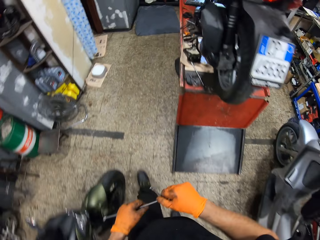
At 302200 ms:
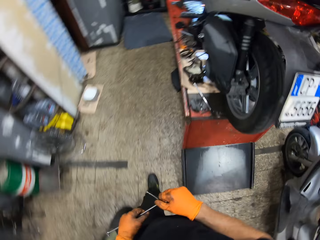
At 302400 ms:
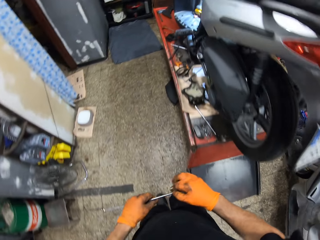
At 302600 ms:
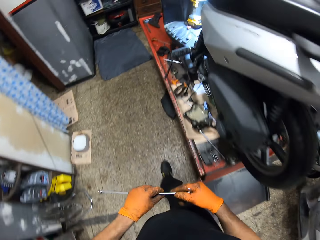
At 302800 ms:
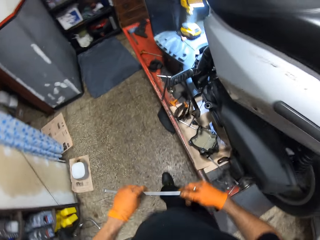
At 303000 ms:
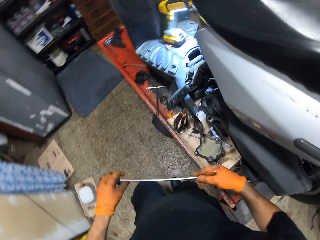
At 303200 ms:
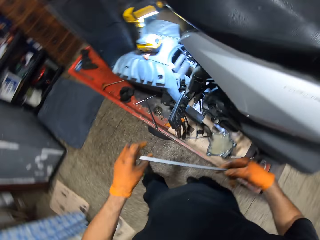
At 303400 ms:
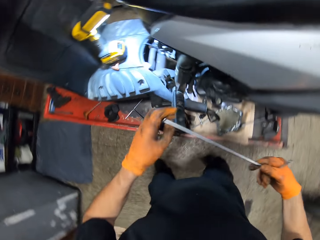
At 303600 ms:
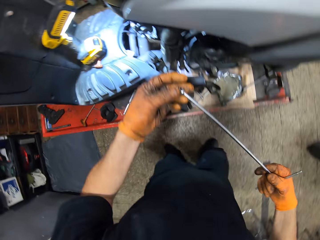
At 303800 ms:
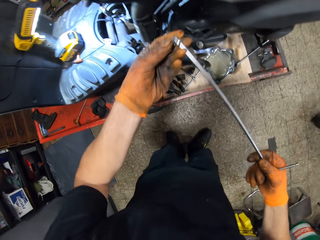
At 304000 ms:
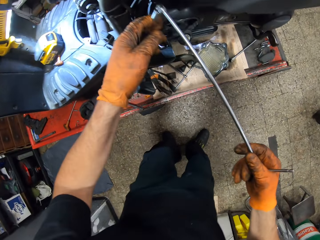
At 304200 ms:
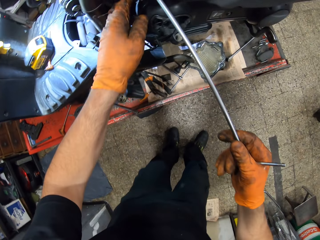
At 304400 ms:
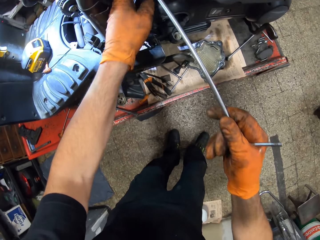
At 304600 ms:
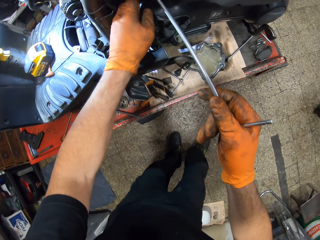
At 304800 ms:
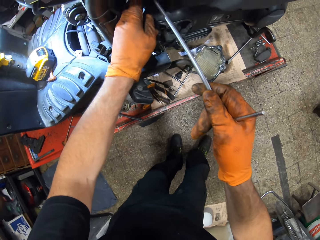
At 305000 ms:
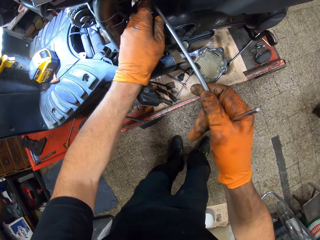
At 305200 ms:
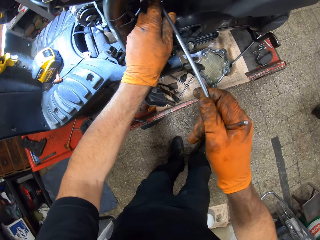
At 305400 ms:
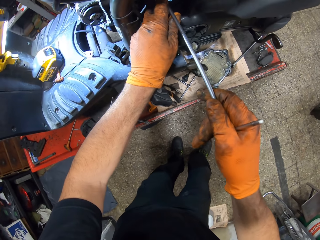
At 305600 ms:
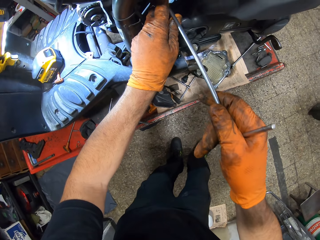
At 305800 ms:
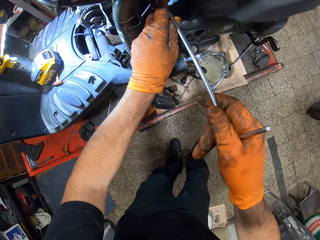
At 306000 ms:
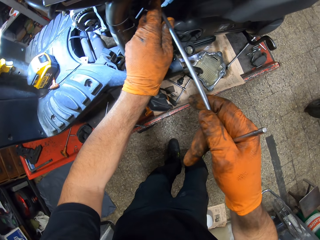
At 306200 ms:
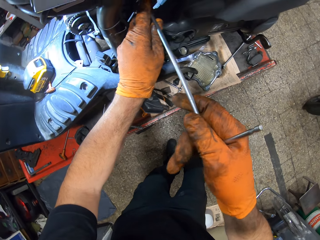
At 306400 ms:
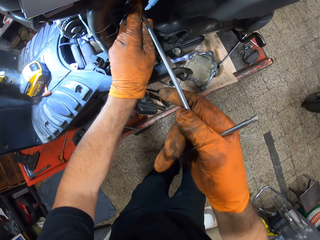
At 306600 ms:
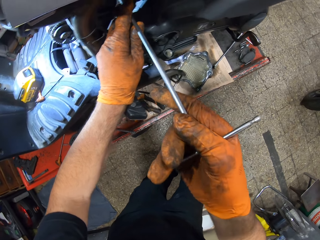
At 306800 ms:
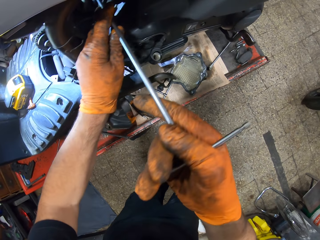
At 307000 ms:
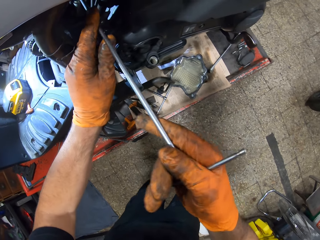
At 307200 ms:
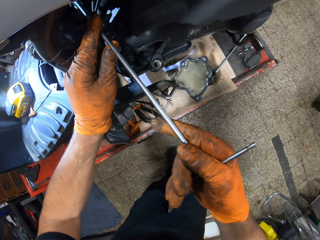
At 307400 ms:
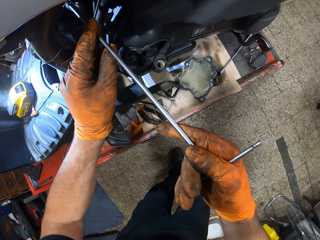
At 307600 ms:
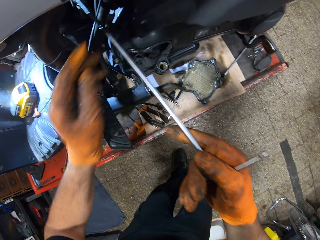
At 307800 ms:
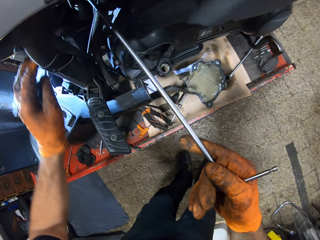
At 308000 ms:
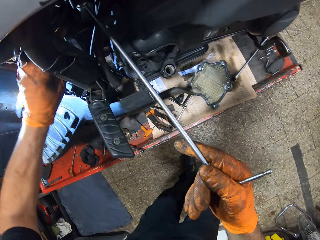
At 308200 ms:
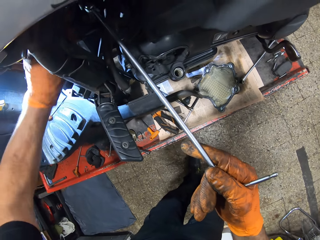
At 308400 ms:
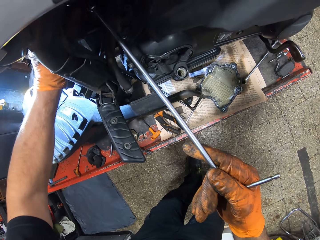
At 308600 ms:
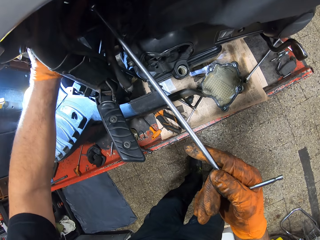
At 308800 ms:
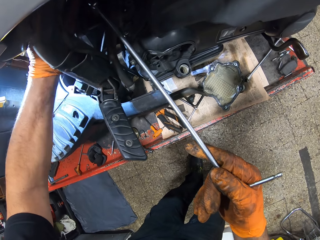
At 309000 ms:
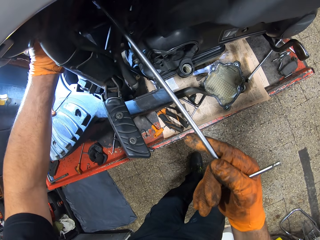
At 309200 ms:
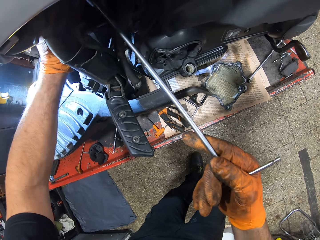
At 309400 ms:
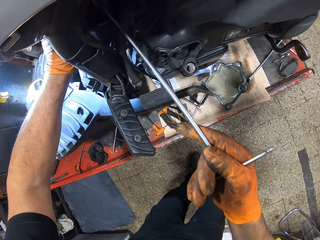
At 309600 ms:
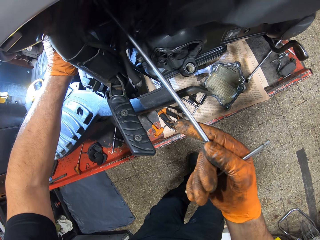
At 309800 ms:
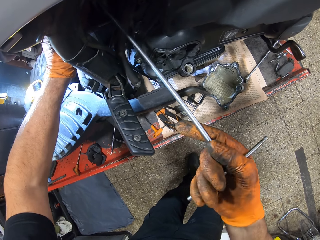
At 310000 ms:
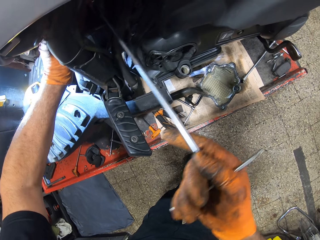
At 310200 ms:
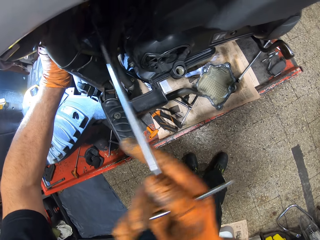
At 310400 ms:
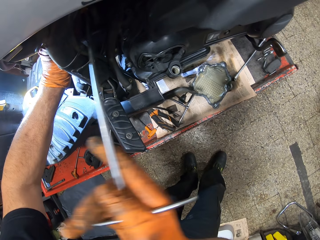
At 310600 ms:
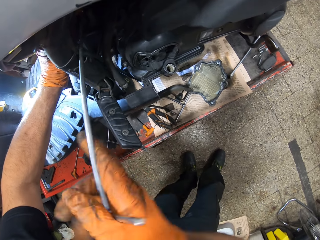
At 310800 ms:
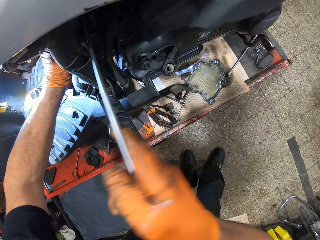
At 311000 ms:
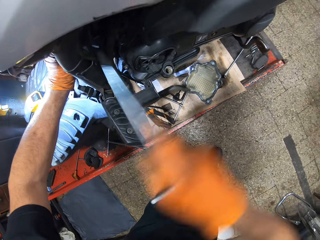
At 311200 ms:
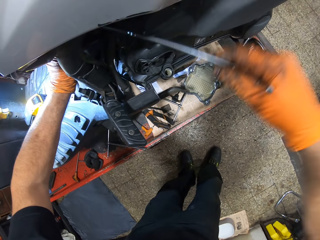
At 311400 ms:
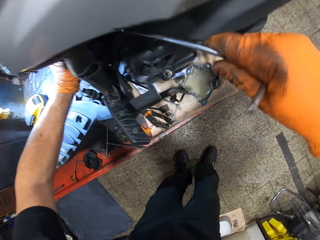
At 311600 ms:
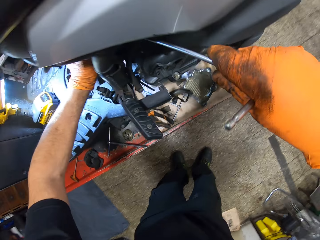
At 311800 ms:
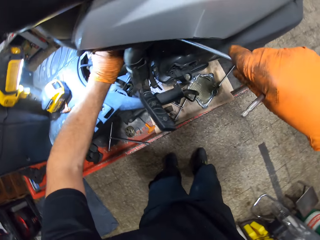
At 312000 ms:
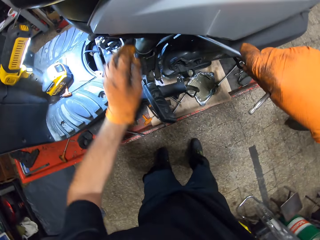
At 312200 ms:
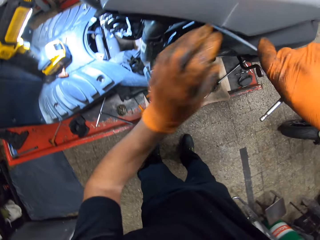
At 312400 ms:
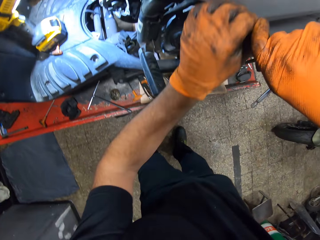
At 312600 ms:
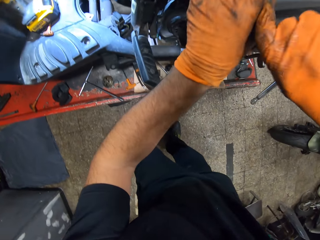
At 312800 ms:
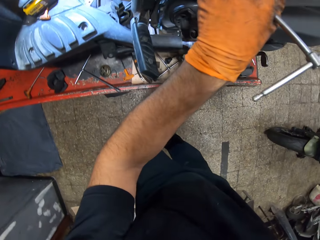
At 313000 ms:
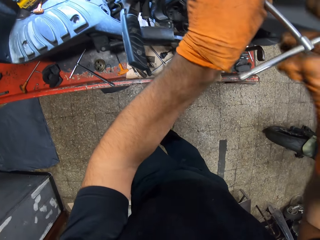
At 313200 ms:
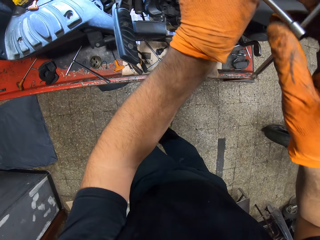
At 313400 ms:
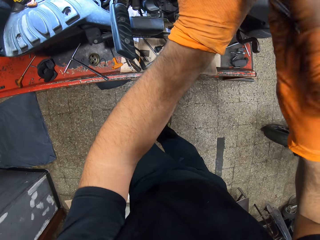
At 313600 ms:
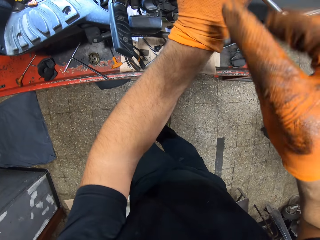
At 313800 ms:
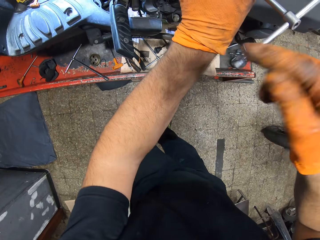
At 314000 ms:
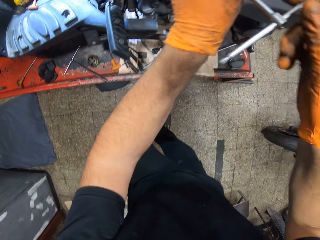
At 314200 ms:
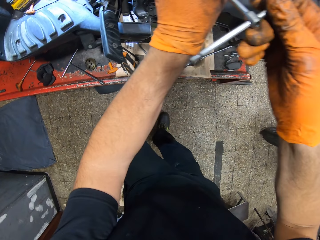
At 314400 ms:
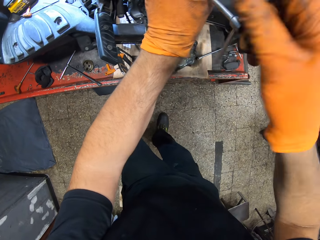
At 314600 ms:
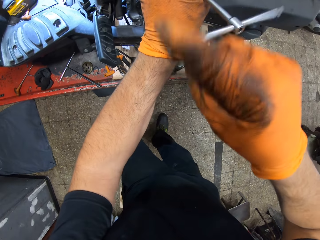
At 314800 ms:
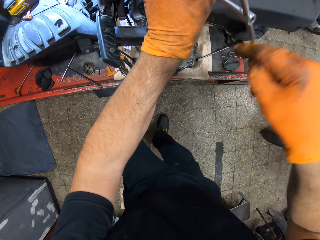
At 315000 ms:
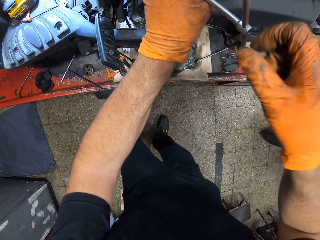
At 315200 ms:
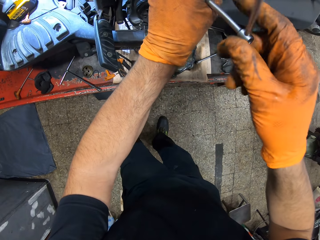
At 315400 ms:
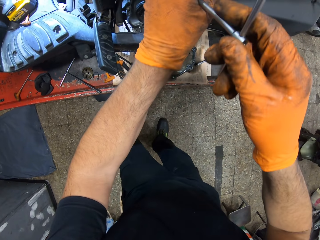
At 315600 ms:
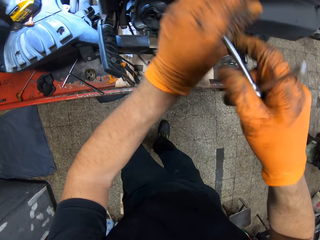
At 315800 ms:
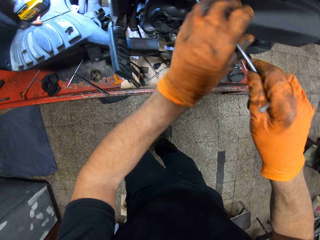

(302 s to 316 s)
The camera wearer holds a T spanner in both gloved hands. He loosens the nuts with a T handle. He tightens a bolt with the T spanner in both gloved hands. He holds metal with his gloved left hand. He holds the T spanner in both gloved hands.

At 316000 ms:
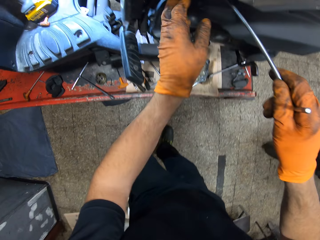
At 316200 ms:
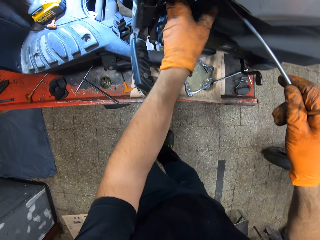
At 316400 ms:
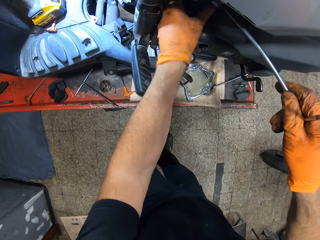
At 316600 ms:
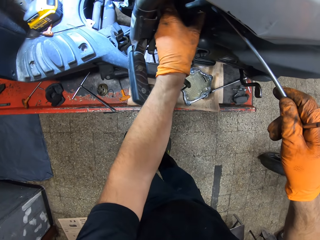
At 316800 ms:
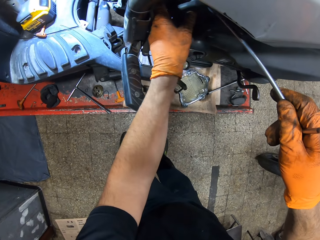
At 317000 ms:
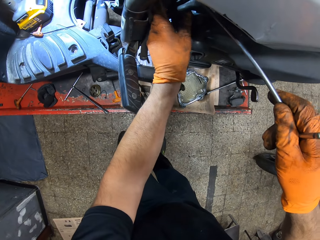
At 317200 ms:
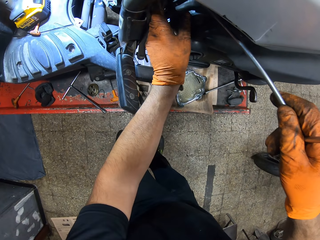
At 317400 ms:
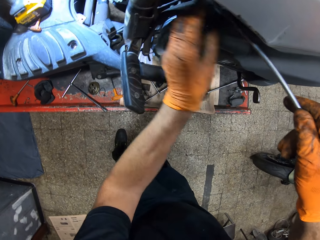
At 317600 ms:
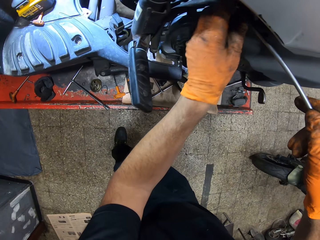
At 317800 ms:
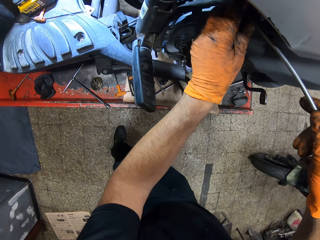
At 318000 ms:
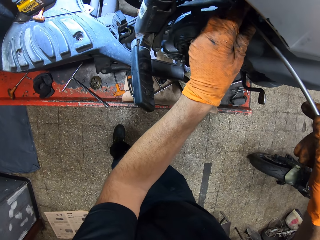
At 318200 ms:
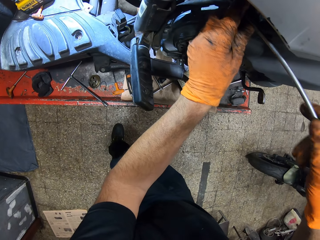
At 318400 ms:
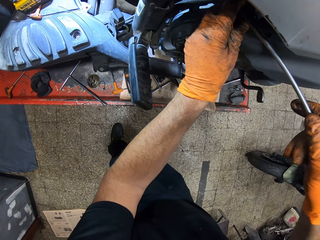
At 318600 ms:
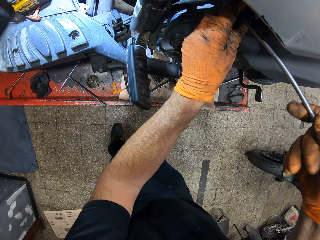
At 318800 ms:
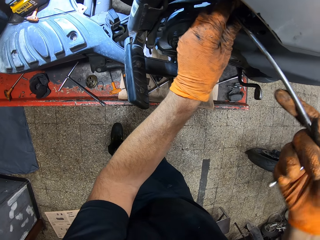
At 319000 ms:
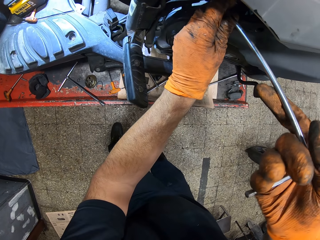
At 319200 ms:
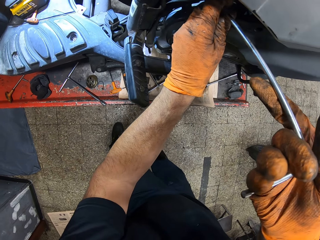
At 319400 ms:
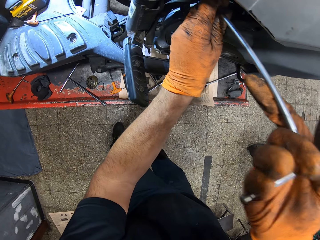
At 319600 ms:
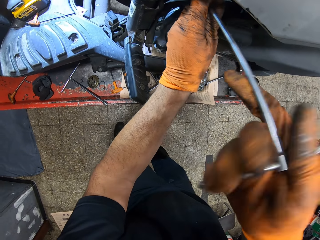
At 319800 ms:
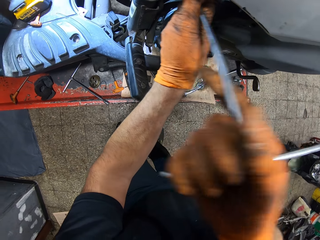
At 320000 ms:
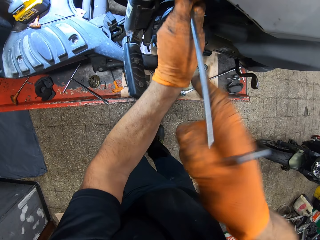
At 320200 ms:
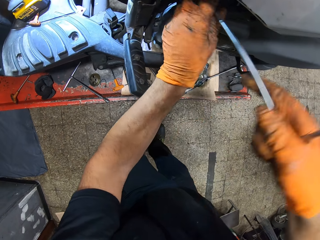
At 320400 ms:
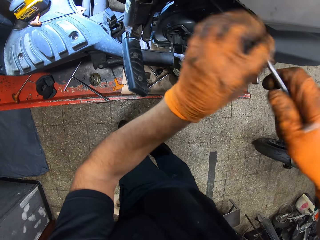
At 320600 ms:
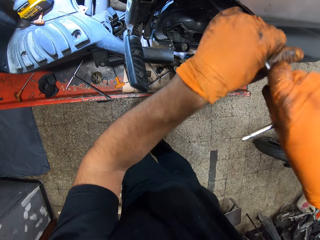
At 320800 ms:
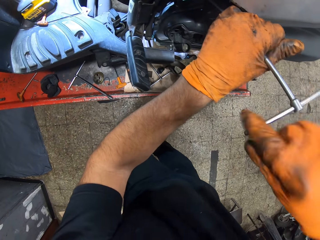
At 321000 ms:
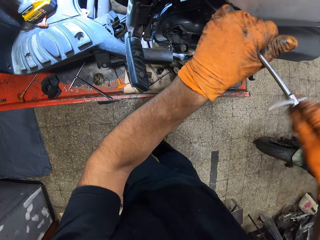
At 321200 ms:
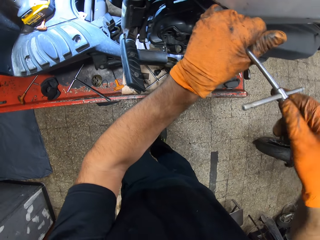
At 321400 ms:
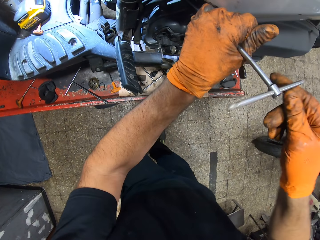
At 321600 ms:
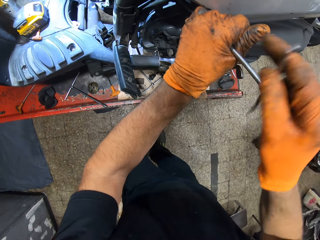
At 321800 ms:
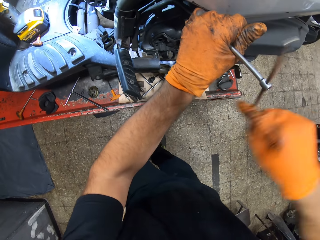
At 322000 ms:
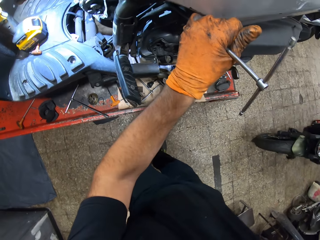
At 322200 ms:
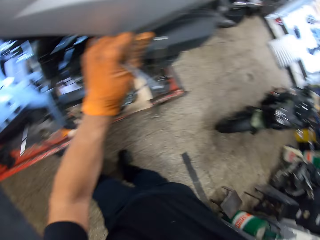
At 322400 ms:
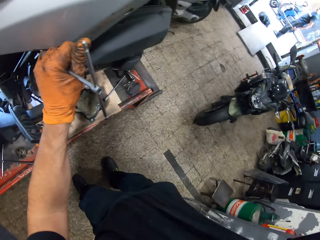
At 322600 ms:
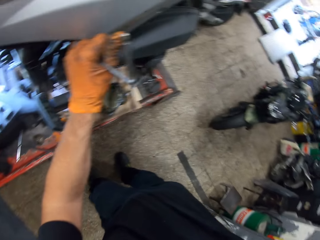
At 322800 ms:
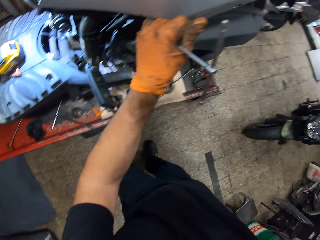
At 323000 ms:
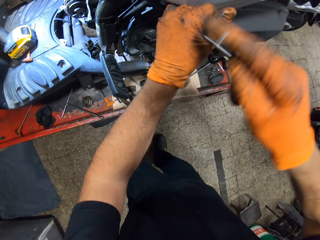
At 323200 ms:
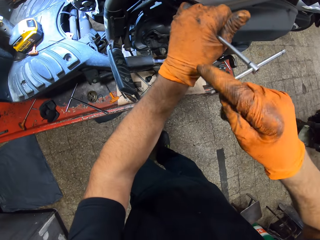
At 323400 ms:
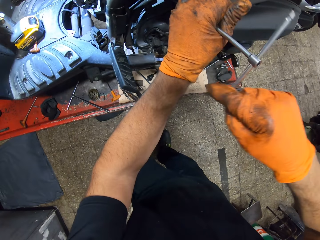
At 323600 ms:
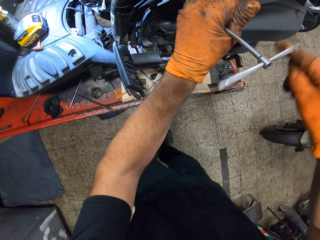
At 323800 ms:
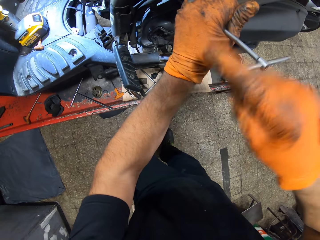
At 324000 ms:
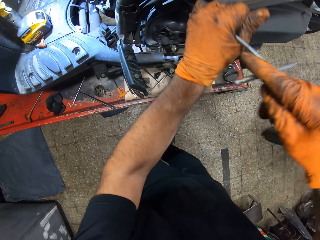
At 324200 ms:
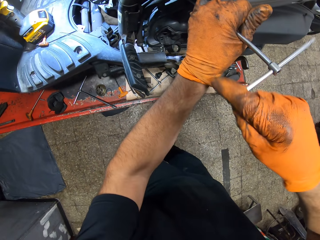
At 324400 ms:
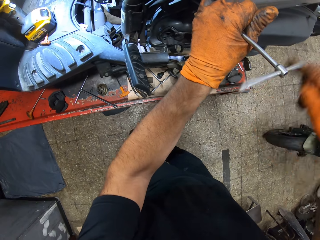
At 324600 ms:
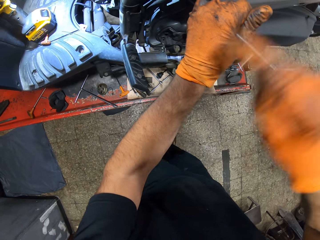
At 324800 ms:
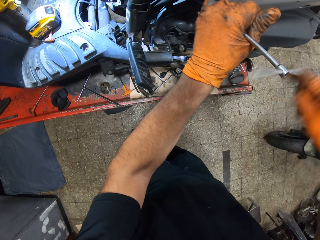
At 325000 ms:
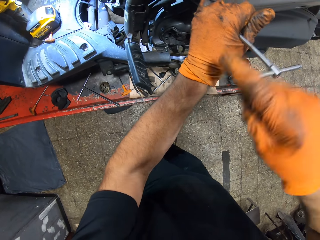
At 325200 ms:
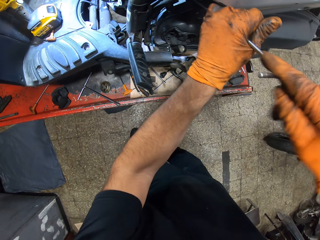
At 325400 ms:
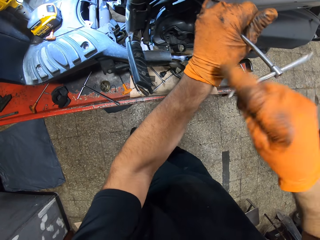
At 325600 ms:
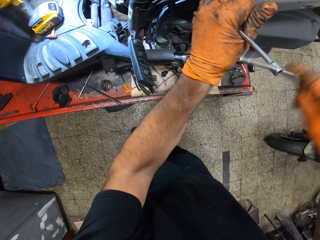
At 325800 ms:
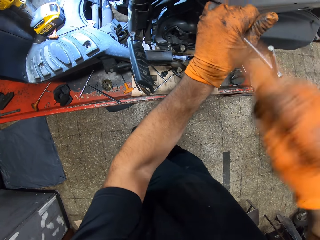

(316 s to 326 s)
The camera wearer holds metal with his gloved left hand. He holds a T spanner in both gloved hands. He turns the spanner in his gloved left hand anticlockwise with his gloved right hand.
